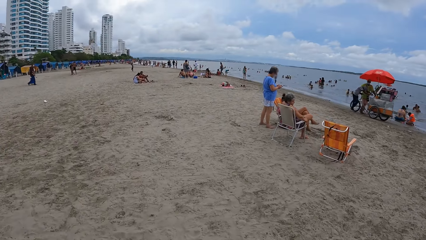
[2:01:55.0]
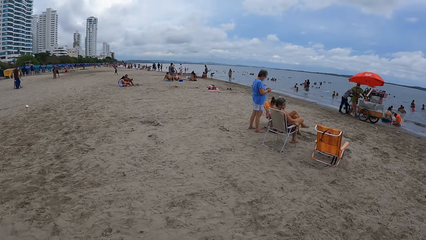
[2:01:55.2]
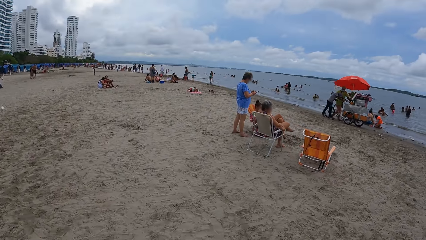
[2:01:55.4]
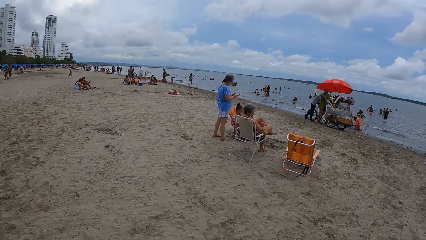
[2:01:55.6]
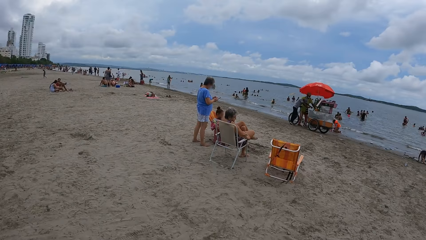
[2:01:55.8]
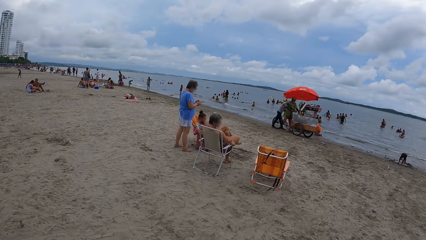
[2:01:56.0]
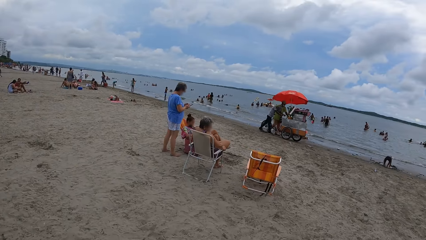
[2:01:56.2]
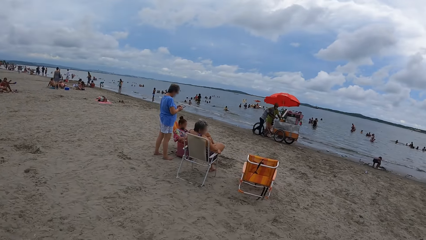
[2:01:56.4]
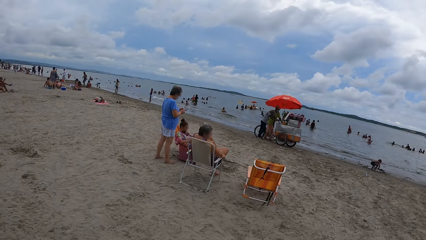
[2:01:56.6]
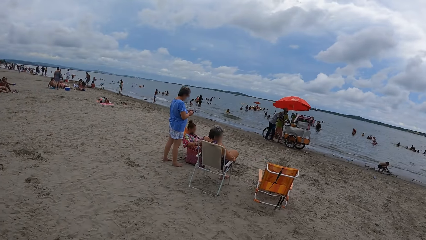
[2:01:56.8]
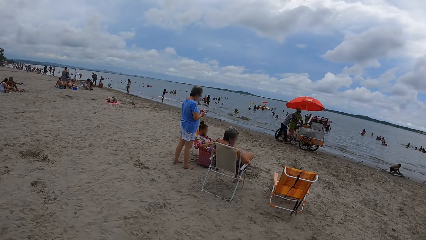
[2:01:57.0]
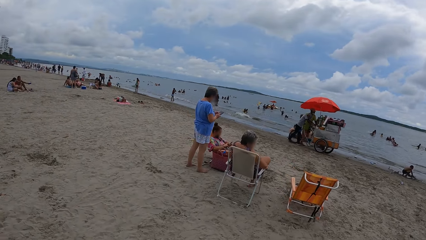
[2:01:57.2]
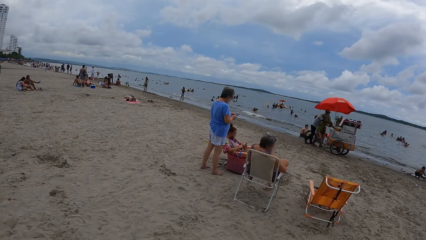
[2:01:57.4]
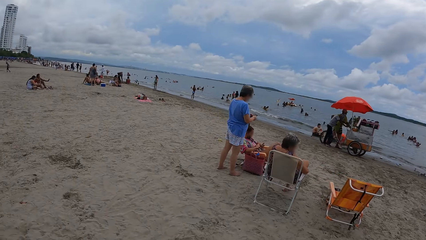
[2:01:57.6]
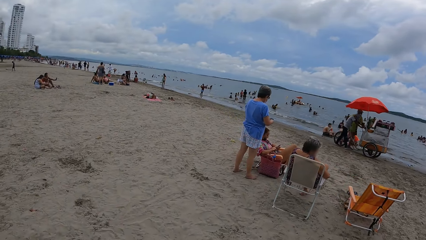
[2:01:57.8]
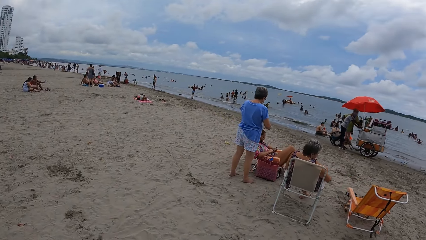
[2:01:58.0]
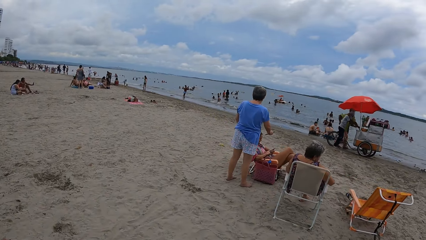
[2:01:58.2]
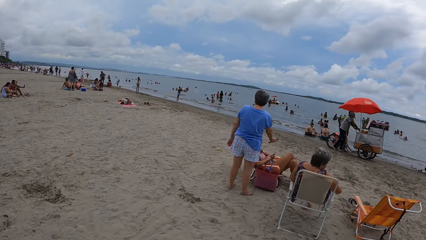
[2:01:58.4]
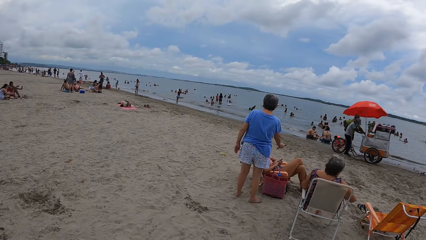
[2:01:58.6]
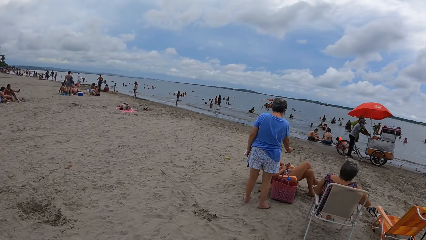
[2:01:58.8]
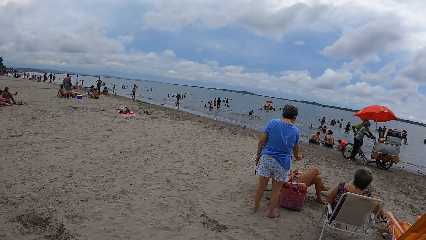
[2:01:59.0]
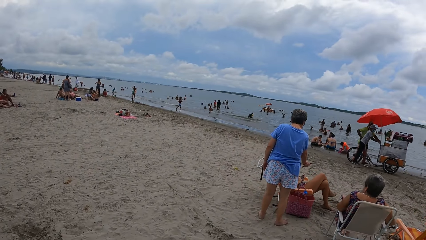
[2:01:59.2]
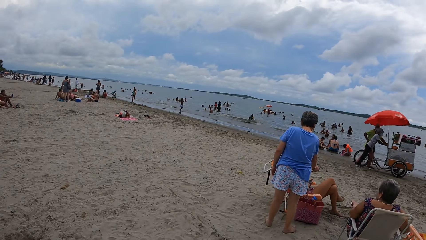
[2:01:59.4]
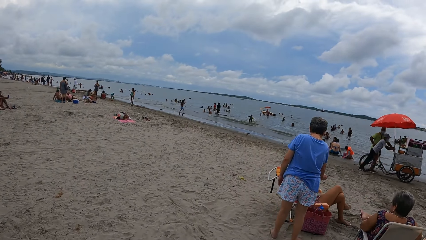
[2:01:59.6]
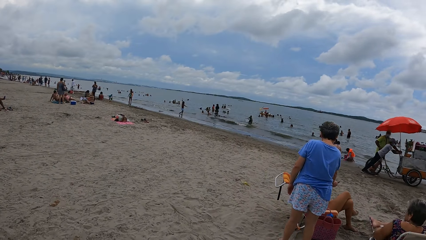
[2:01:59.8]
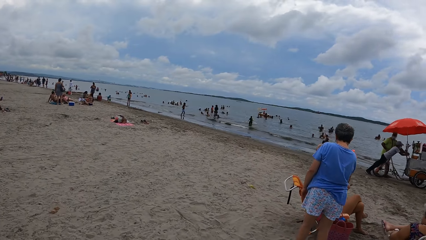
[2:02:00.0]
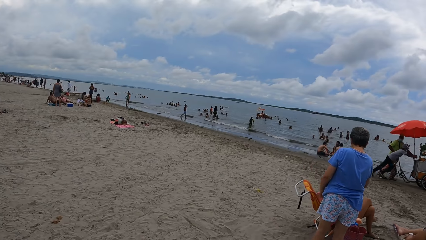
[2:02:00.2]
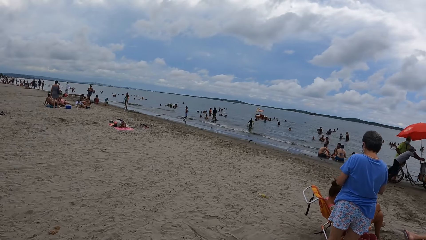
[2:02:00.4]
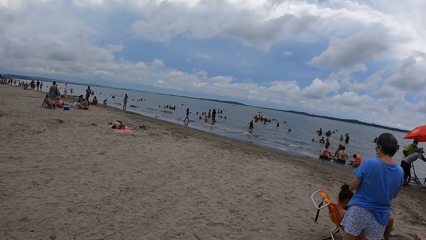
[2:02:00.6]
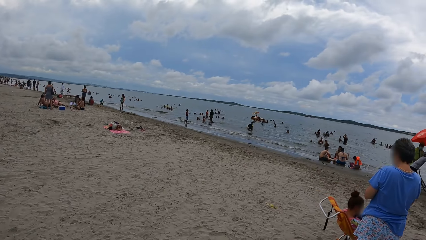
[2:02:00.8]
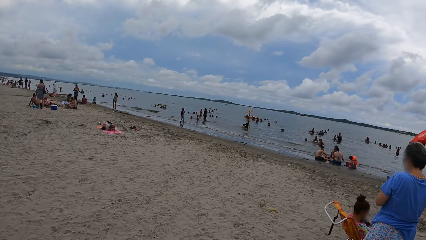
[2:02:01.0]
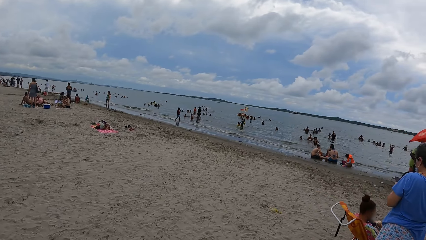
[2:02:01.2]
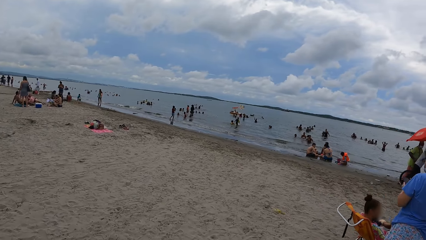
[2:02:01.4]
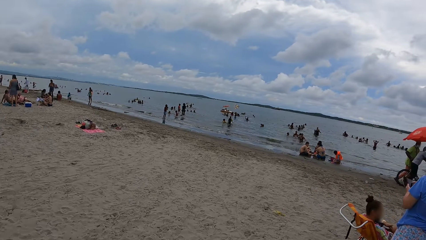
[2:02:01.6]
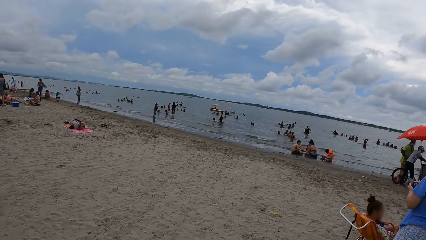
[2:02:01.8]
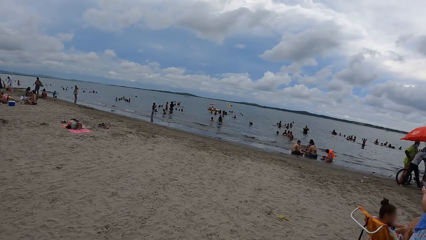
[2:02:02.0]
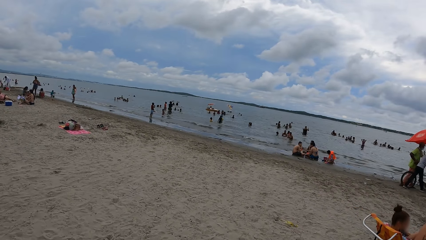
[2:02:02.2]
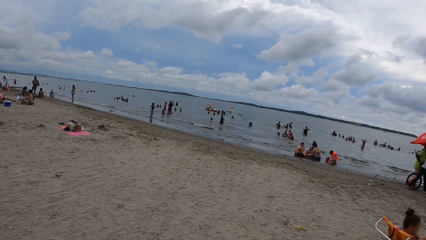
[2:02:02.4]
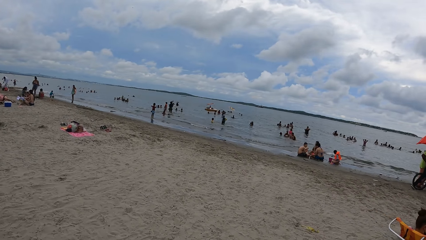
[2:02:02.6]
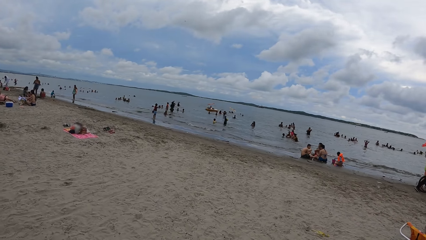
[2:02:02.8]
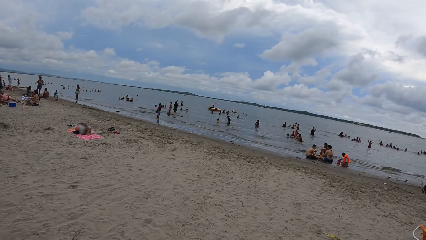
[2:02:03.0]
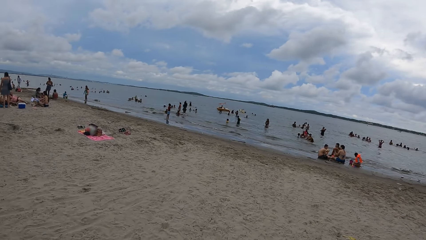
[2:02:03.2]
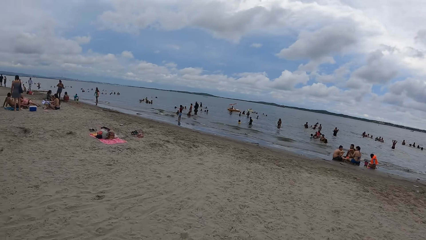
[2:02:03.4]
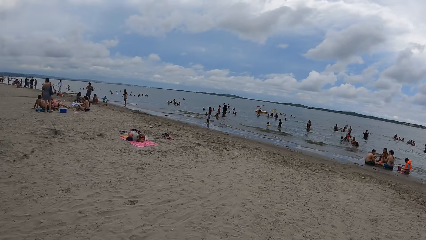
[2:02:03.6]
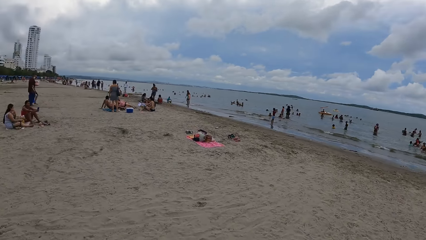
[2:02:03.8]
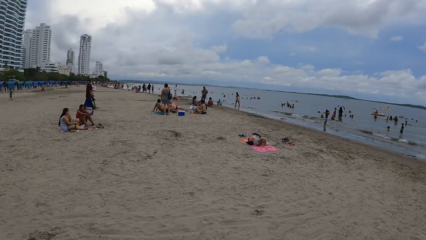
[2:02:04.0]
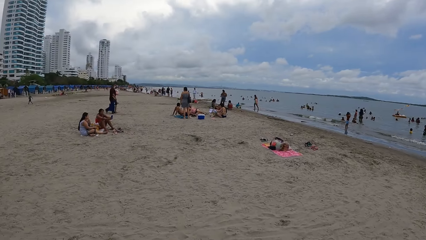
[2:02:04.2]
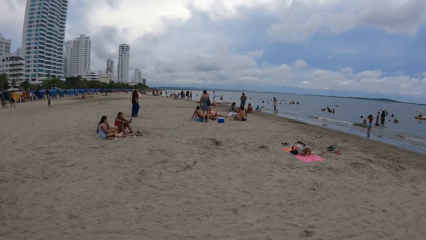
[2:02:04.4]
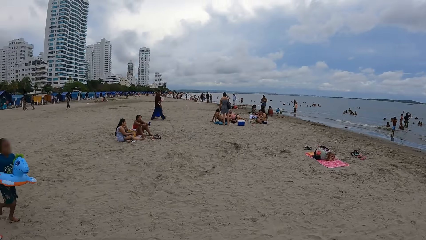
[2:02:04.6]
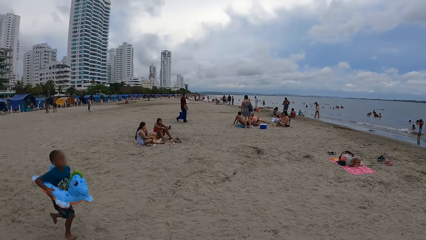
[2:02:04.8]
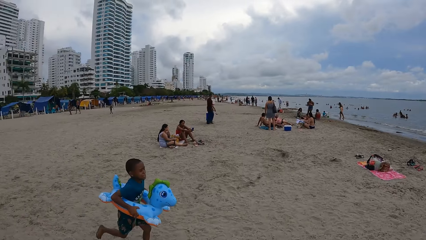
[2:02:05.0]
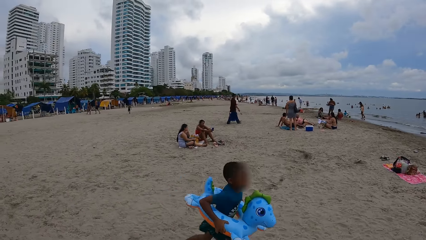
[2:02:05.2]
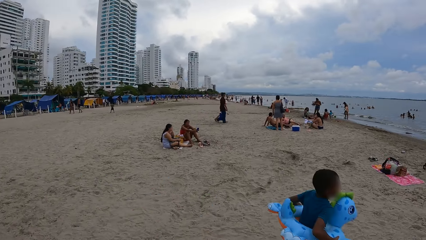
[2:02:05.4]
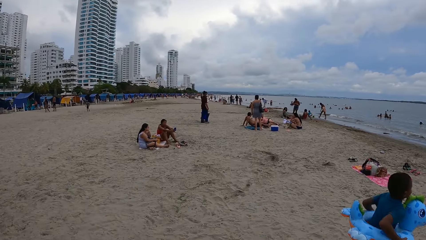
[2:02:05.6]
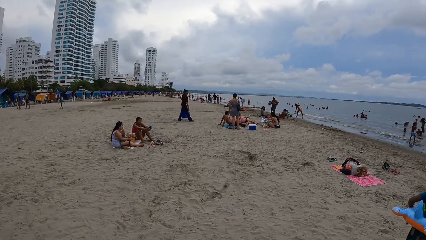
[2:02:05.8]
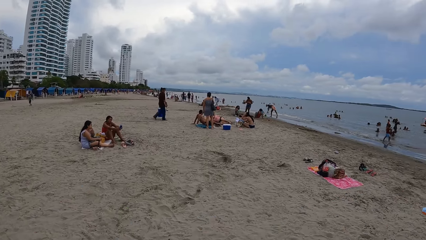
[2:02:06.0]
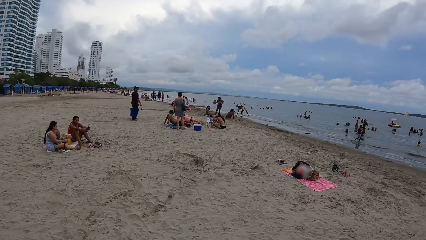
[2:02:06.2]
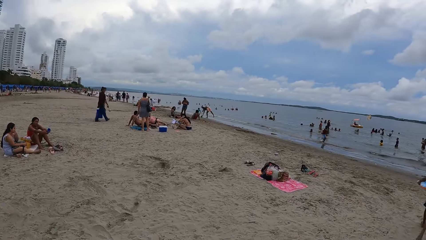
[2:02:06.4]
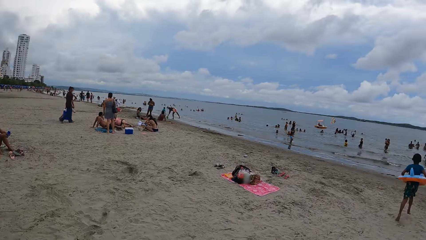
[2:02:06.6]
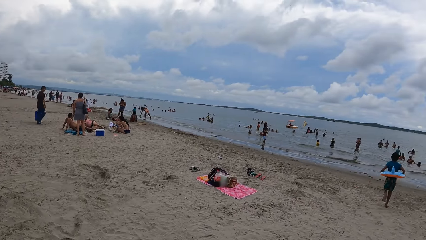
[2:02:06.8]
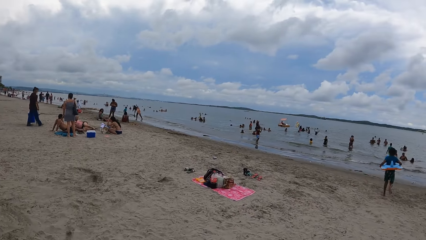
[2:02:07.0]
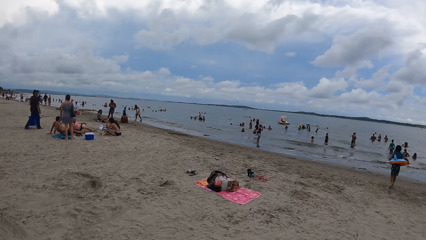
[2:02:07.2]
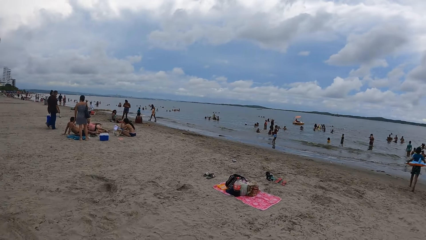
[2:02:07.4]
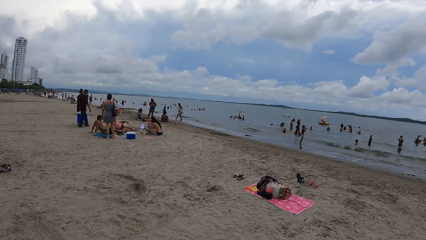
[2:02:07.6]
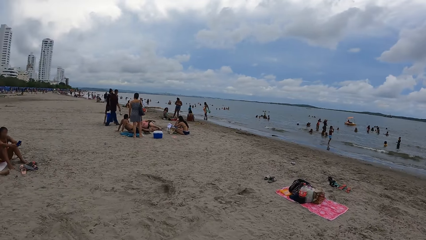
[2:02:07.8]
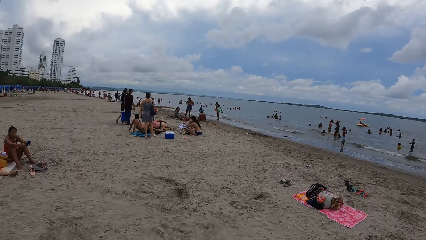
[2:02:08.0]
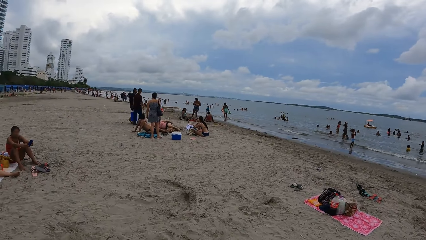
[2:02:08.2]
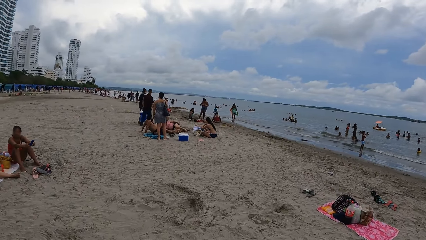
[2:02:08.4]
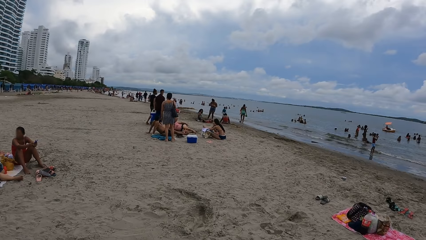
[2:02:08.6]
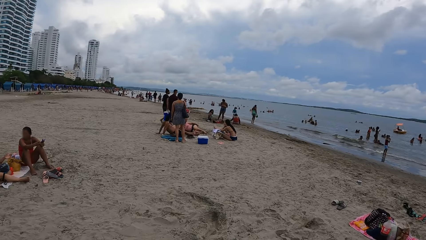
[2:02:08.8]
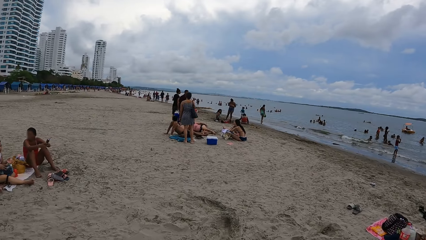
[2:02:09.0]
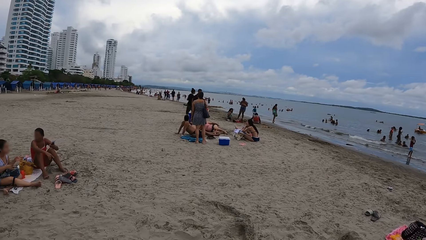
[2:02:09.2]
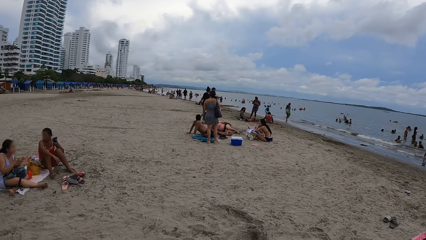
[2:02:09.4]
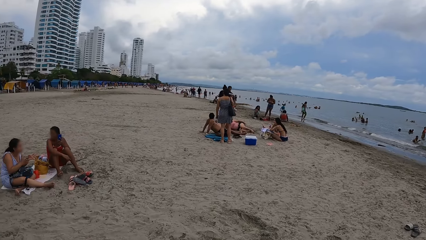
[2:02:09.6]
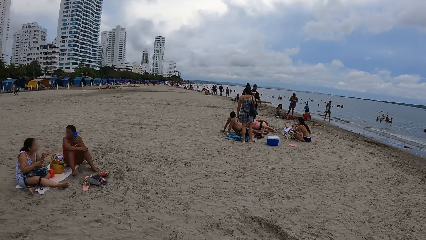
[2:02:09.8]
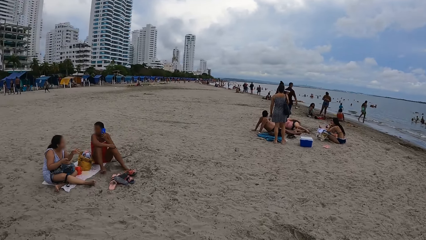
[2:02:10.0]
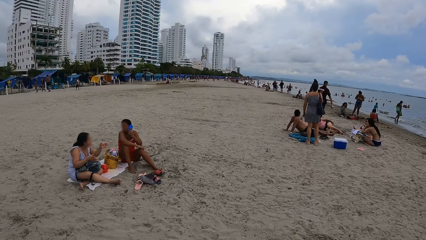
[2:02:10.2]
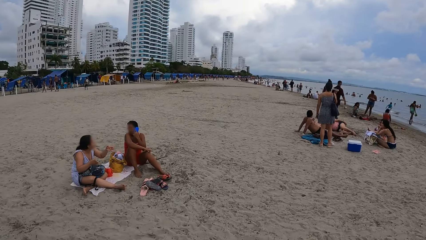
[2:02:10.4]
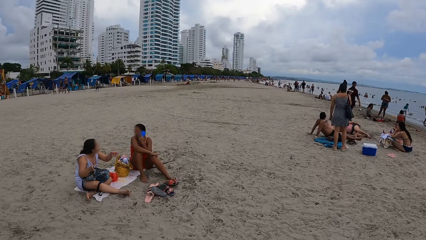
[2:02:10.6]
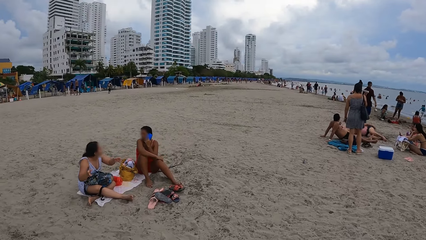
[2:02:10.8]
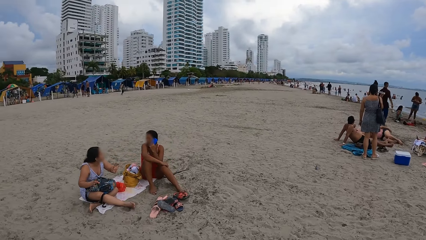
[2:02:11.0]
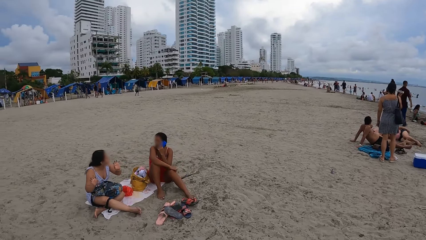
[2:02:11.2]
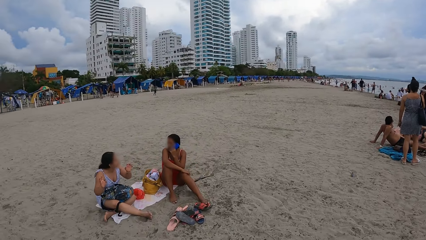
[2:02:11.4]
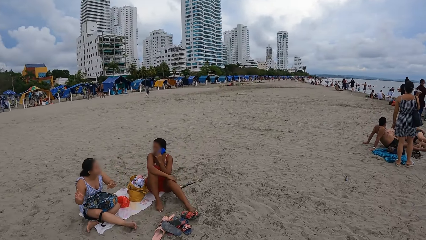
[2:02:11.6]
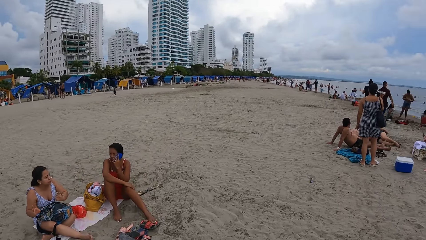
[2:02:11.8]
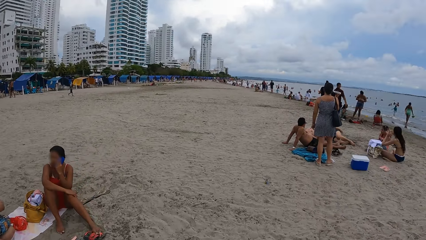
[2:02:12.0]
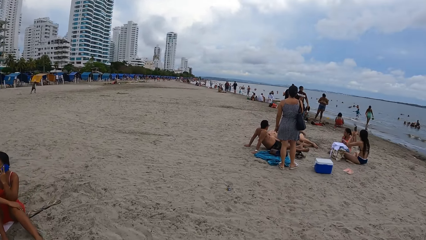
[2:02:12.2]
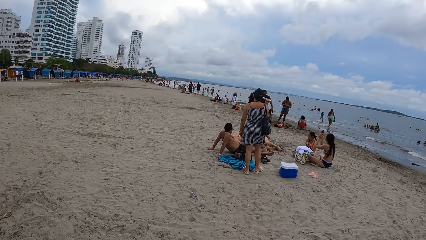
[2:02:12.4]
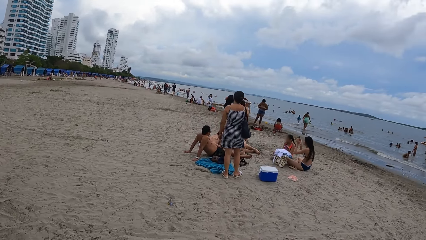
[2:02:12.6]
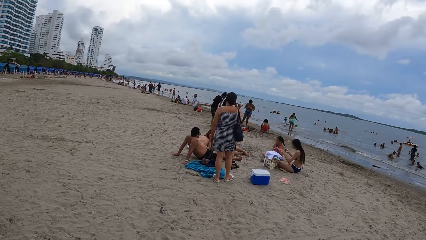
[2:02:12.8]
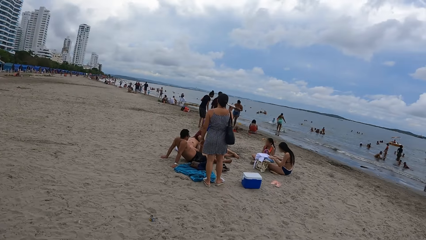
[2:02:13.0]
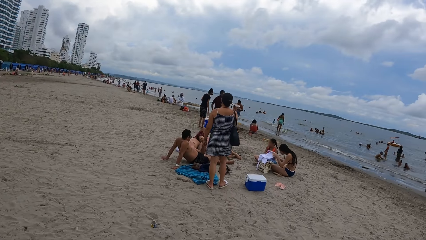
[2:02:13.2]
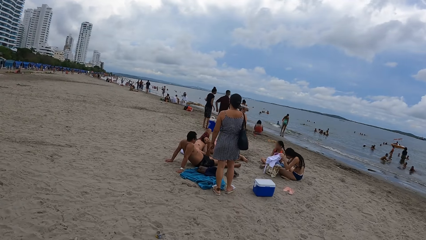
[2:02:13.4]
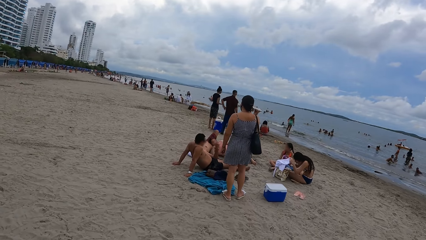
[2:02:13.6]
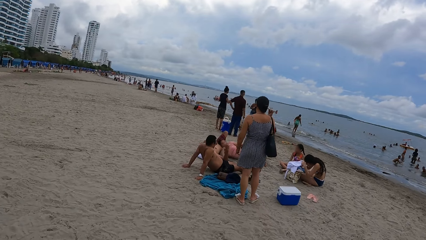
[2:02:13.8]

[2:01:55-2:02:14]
The camera wearer looks around. They look around the beach and walk along the beach.
